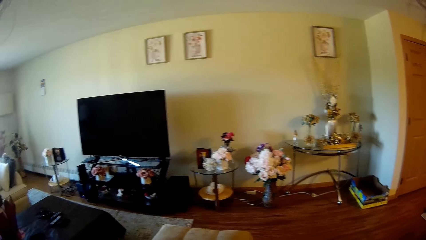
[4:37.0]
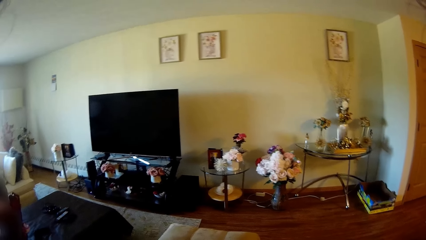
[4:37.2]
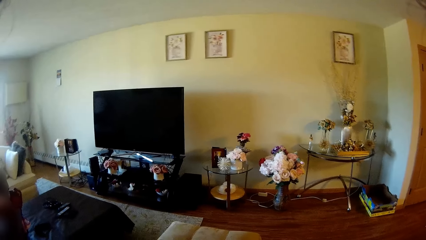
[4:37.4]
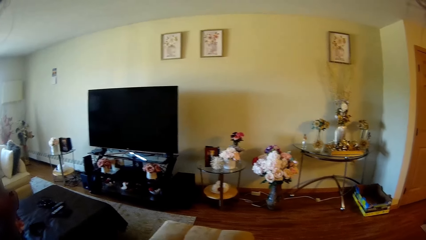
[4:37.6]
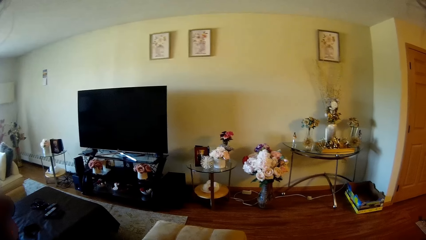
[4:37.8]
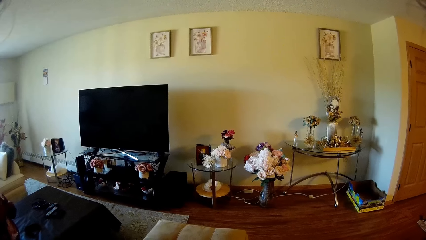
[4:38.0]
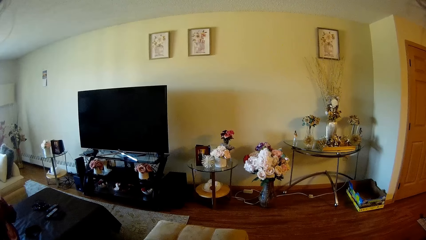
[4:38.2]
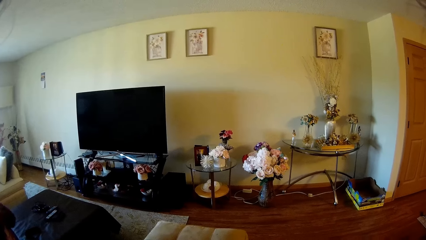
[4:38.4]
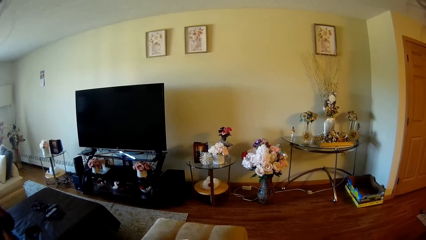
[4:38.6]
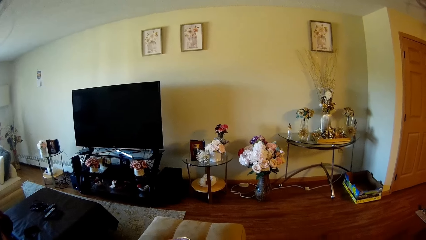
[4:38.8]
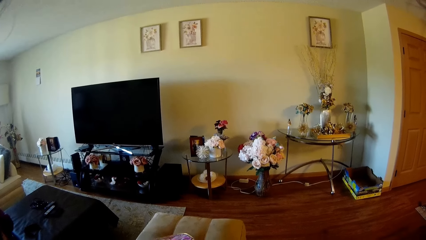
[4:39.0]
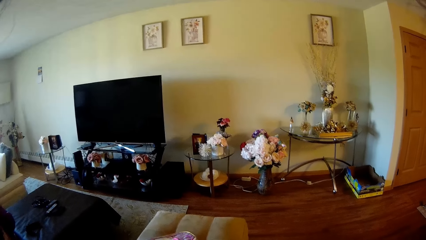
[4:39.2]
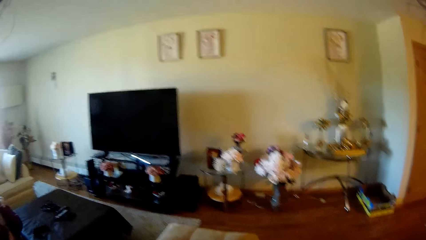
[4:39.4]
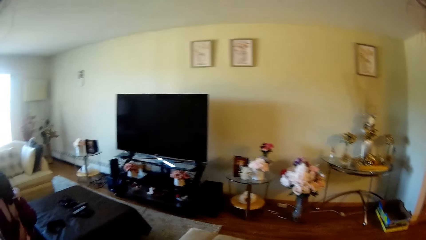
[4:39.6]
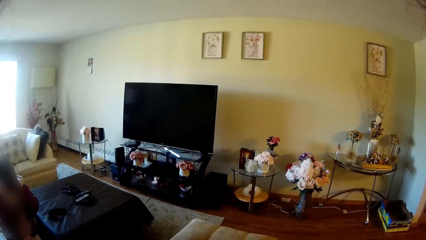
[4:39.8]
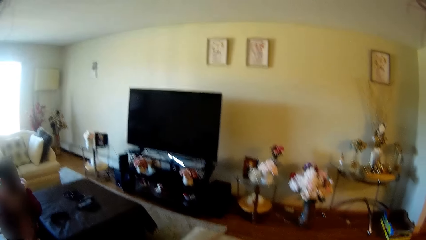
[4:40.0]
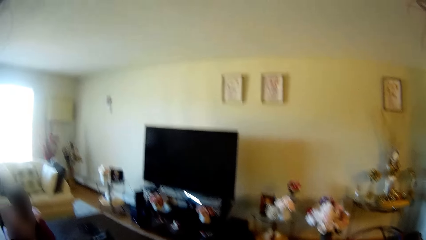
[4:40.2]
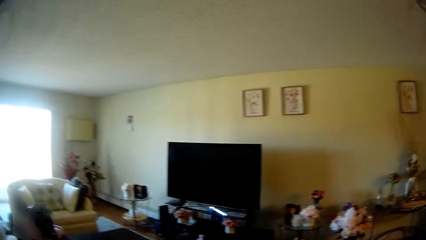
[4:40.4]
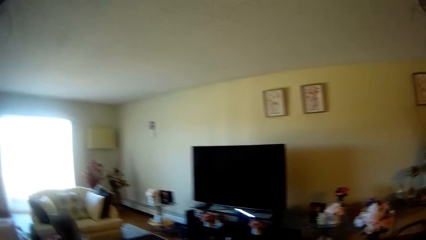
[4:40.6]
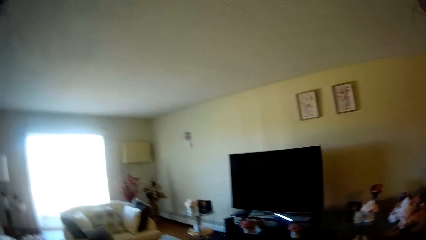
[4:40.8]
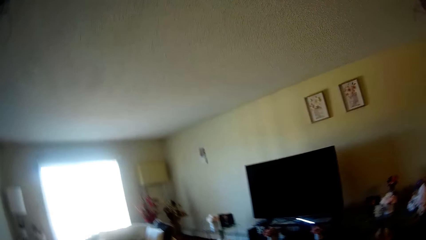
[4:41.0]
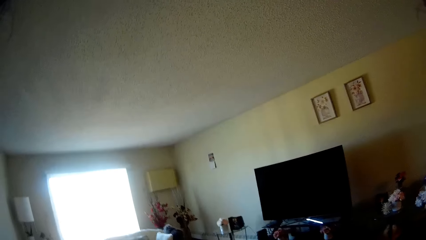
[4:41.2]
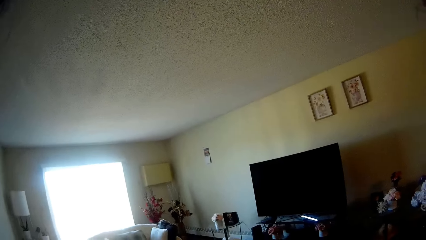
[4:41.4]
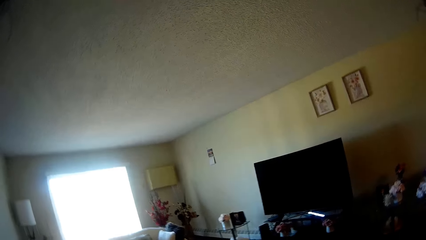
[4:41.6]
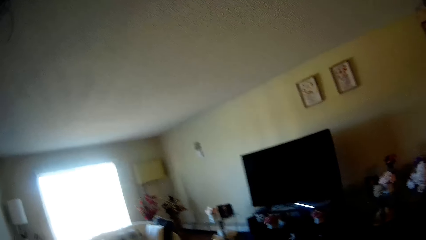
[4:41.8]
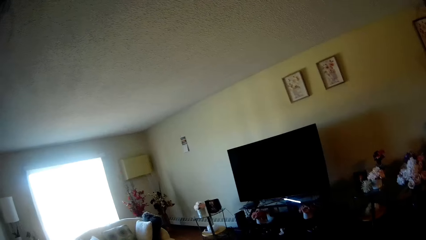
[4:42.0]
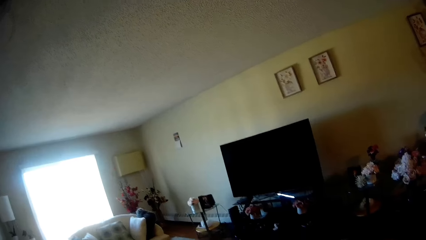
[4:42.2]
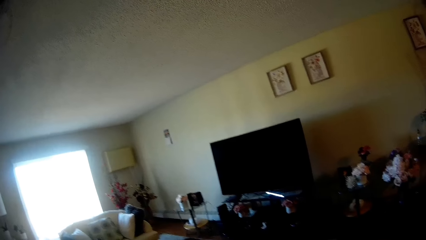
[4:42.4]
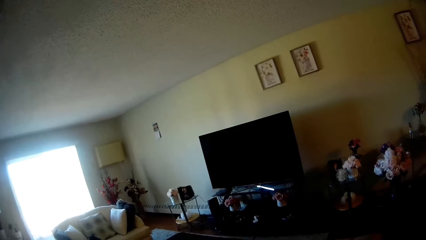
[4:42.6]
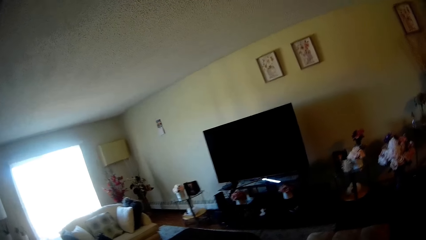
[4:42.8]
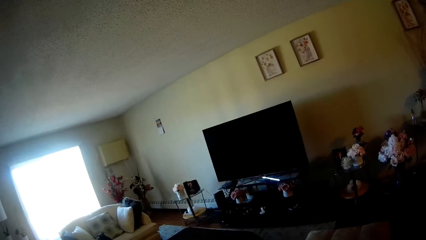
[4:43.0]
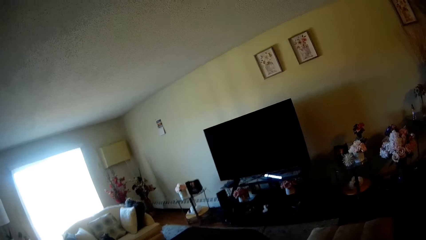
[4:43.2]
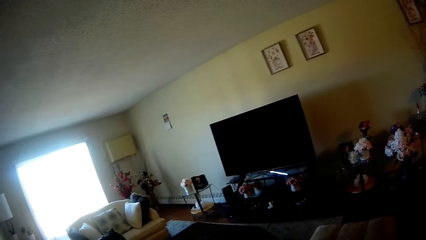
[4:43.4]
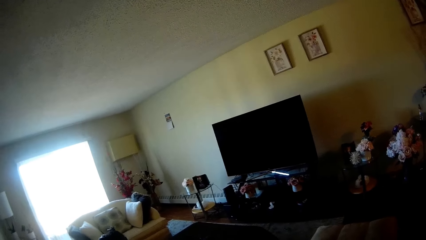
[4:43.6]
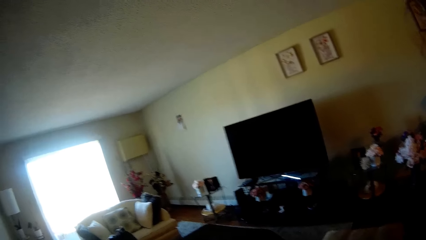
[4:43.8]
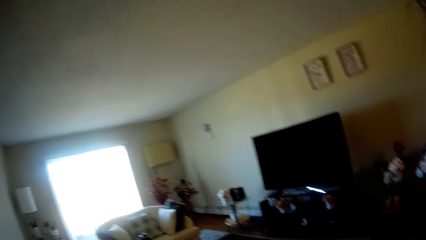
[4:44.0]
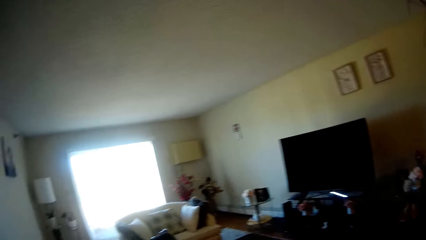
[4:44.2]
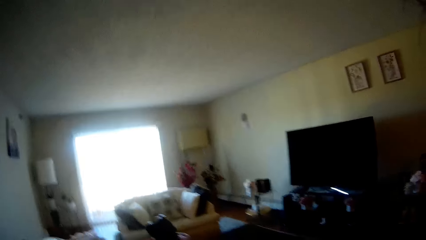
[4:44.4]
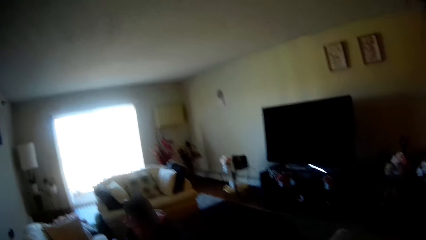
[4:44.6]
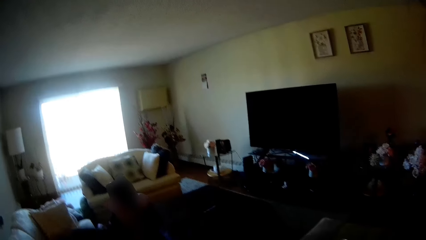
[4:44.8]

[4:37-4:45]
The camera wearer interacts with the baby.

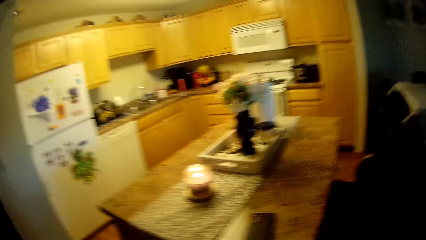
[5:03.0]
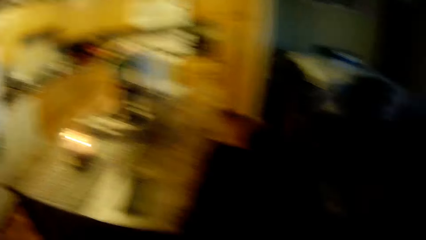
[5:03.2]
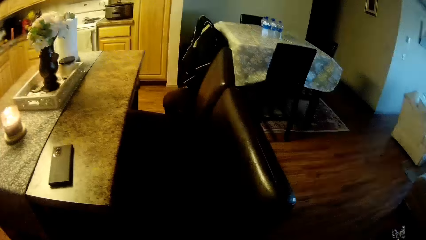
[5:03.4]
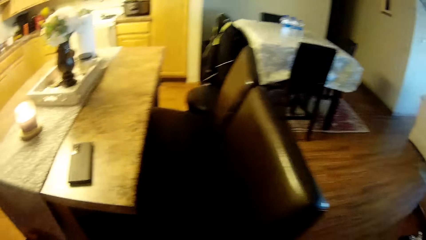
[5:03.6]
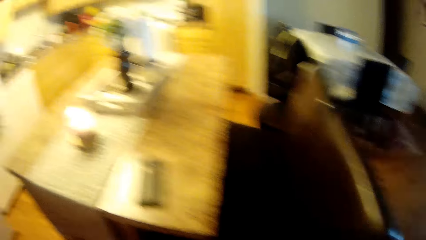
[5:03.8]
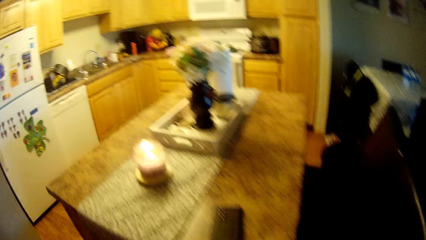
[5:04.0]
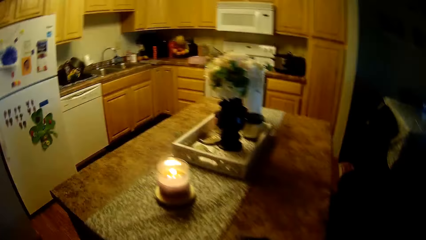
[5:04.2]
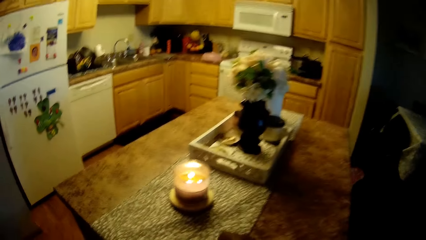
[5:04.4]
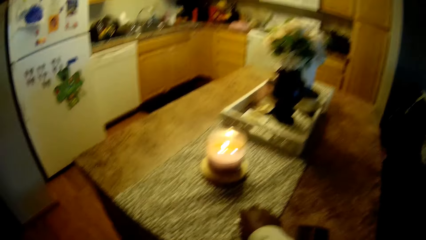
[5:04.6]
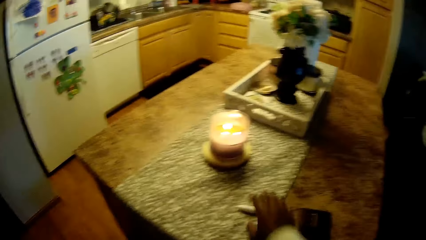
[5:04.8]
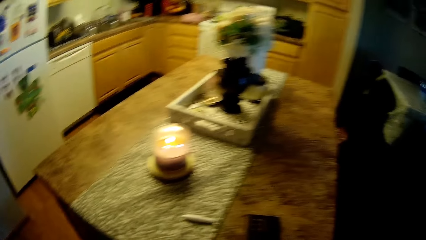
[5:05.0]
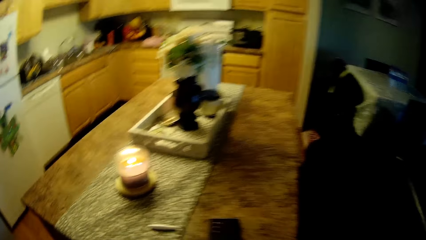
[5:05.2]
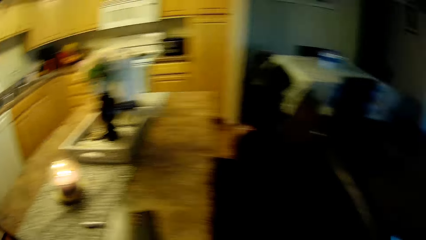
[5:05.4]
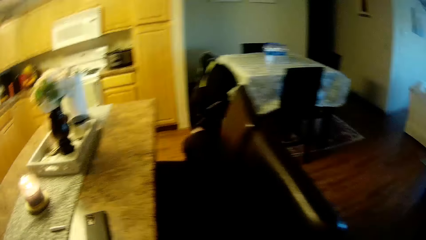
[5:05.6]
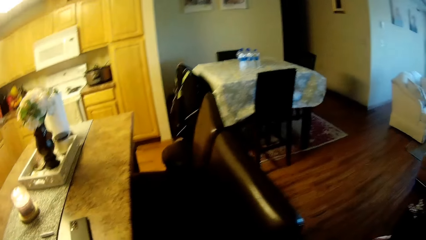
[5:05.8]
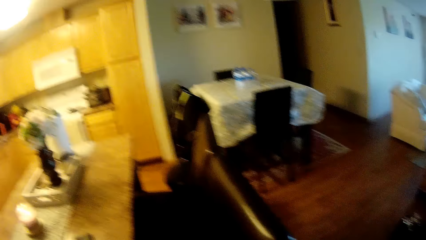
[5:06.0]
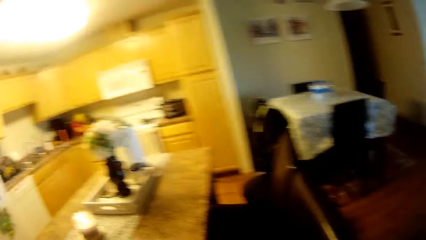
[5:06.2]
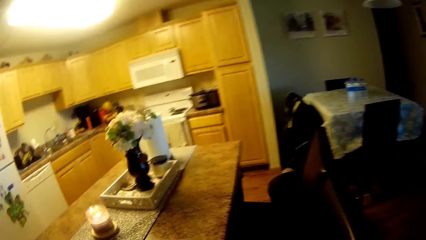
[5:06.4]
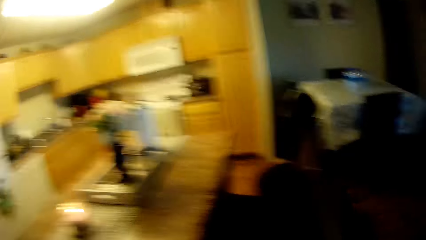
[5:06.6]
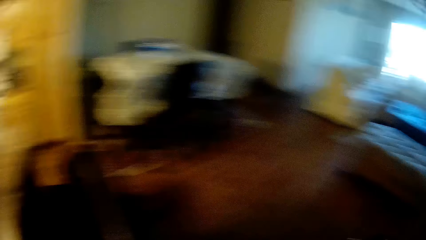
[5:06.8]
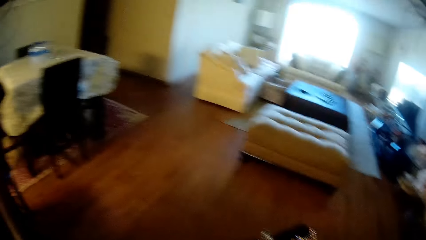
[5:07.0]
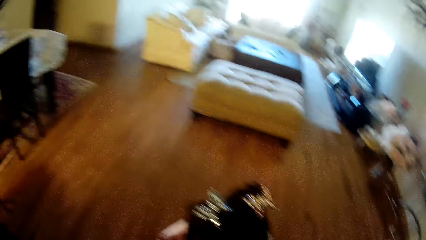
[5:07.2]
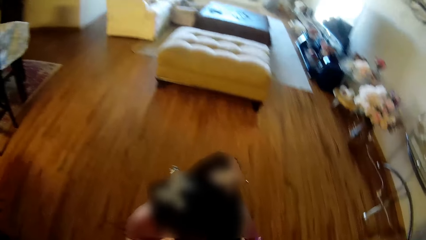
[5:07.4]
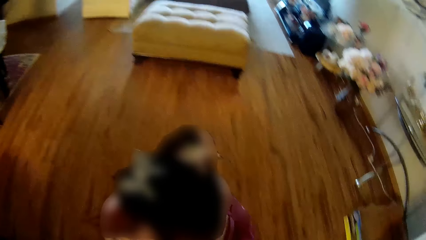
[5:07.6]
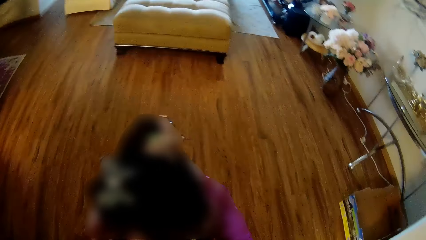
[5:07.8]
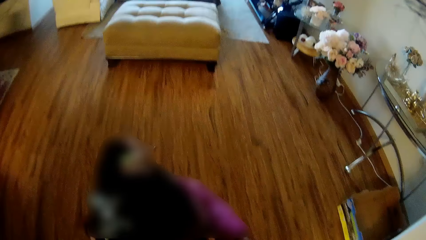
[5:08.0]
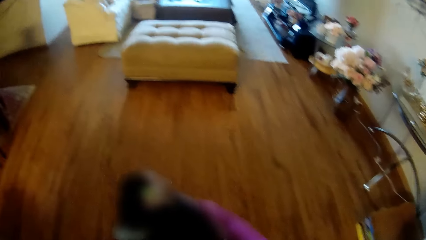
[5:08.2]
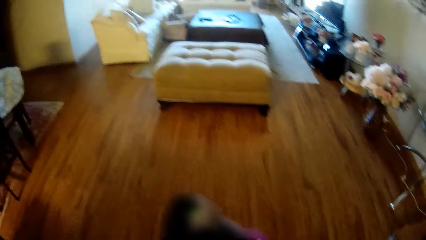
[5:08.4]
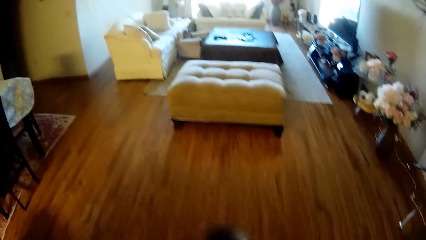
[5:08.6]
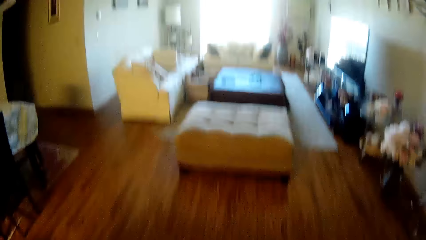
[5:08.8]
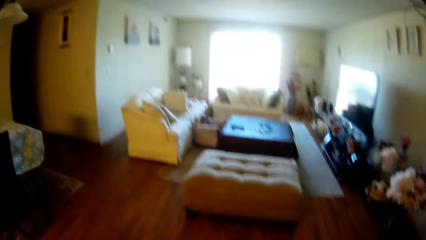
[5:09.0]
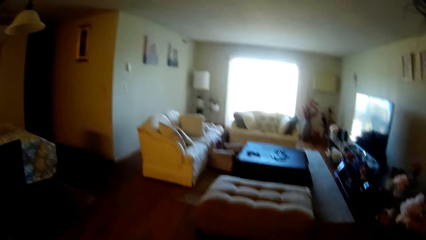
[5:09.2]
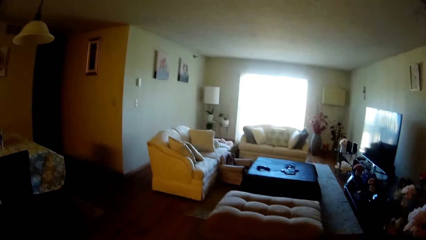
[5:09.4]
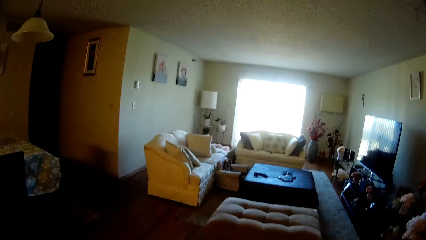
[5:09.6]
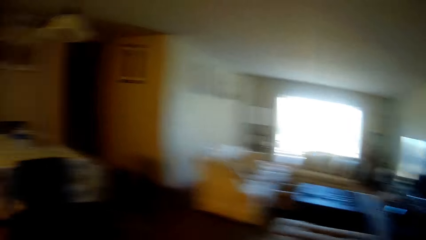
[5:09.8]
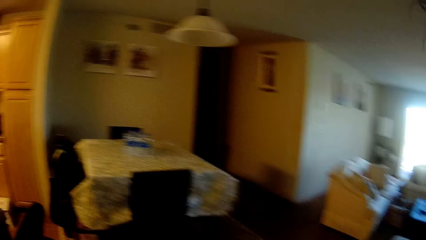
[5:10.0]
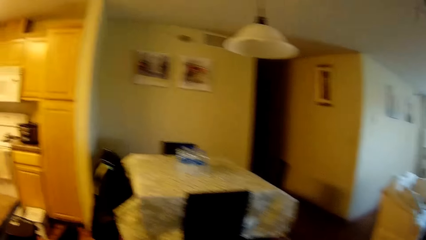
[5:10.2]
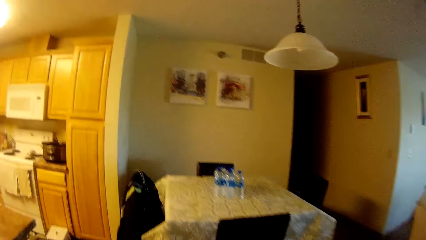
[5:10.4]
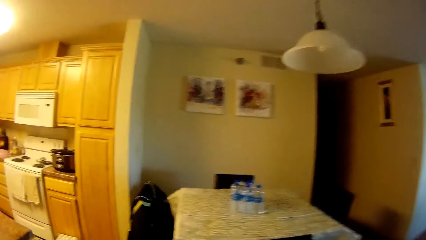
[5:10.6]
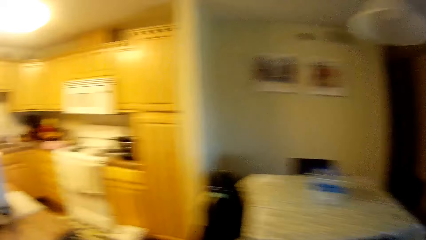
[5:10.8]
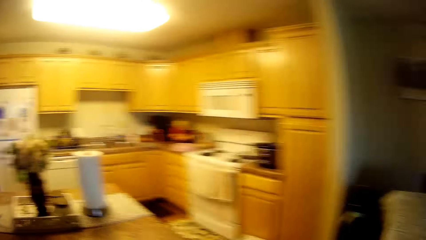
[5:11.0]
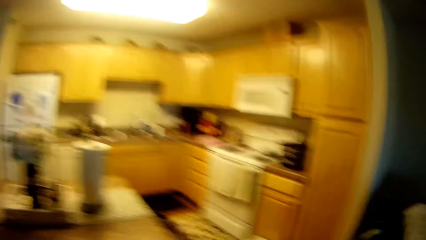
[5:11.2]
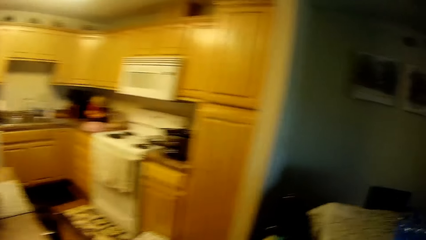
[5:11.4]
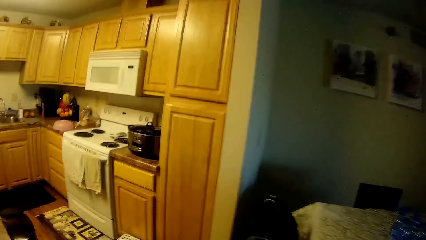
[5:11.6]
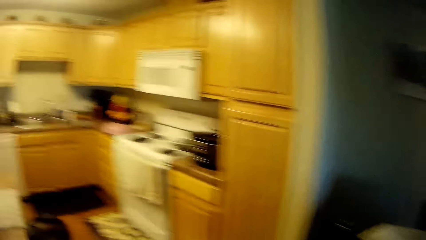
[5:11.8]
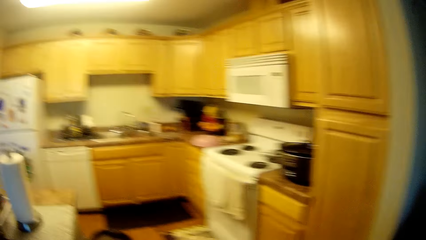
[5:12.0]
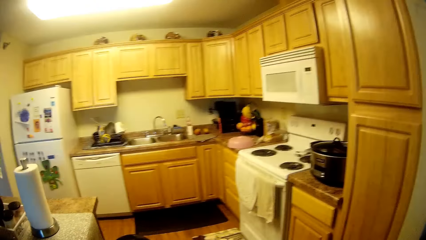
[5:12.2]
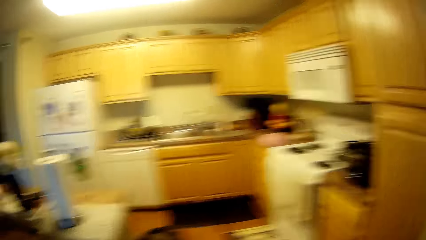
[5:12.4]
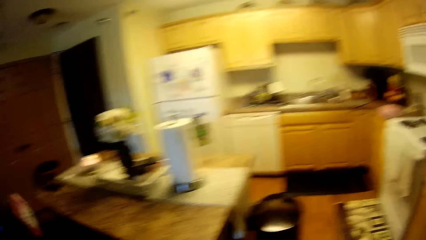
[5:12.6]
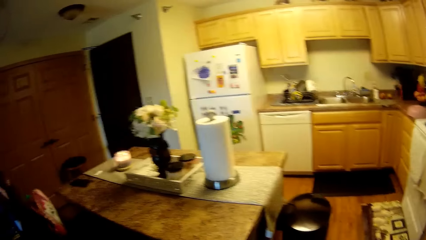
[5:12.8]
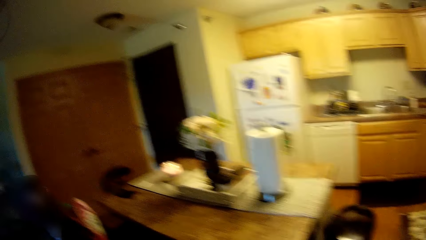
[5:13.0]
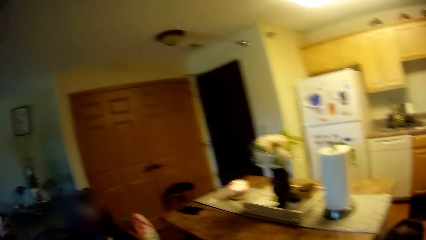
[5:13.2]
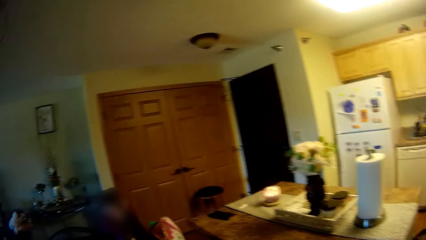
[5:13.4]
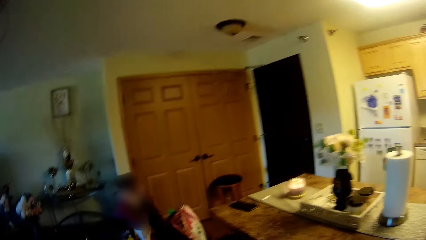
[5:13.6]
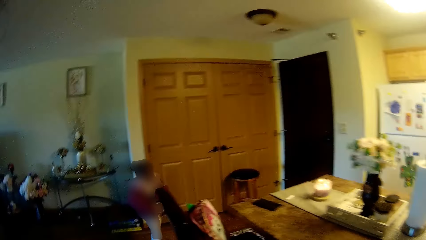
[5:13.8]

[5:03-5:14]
The camera wearer drops the drawing marker on a kitchen island with her right hand.
